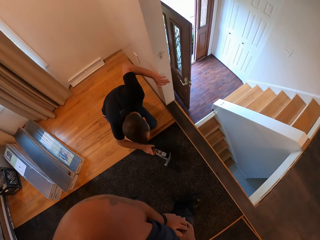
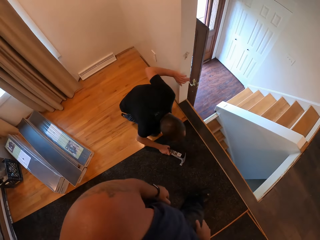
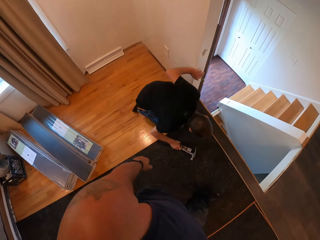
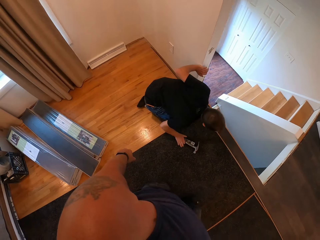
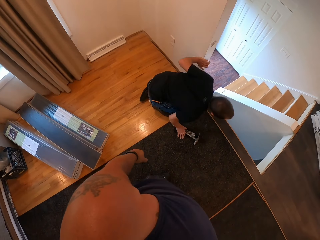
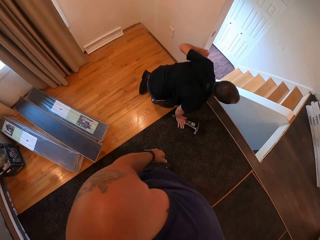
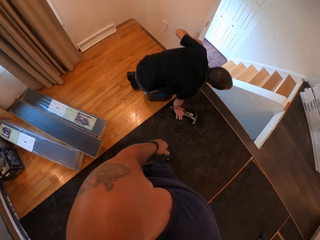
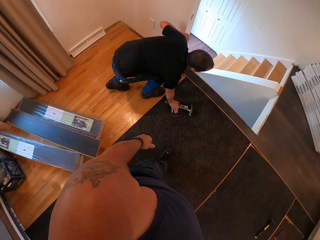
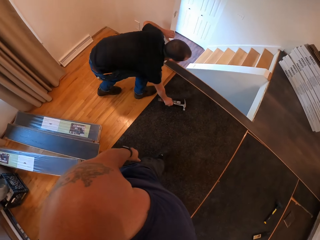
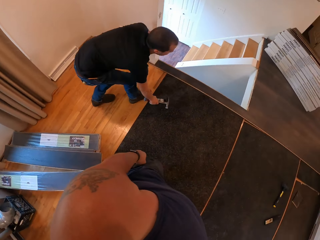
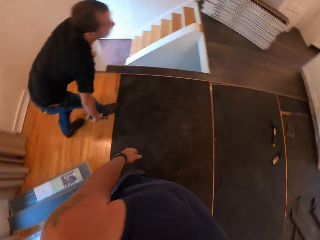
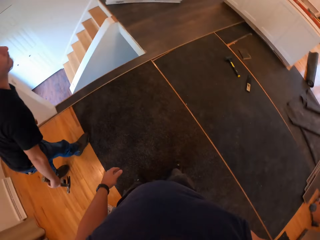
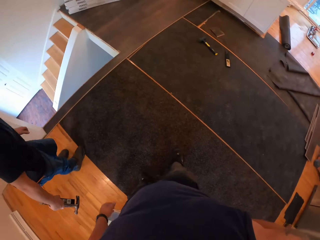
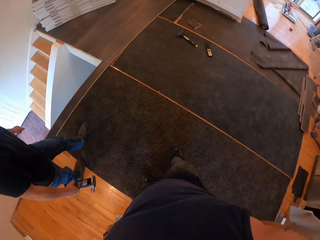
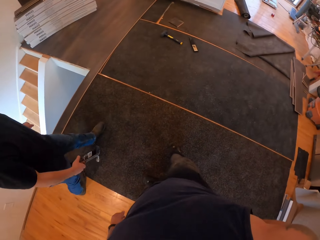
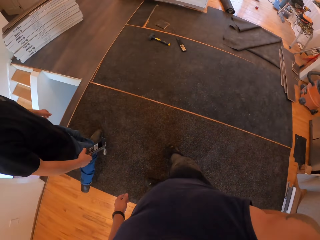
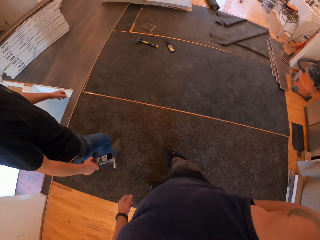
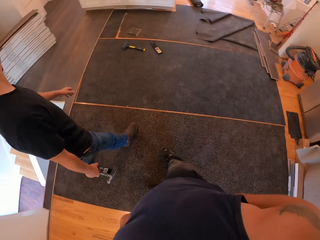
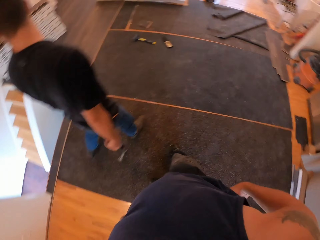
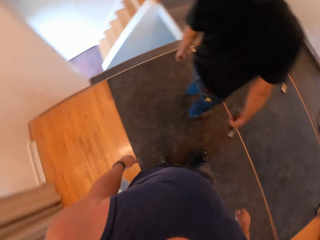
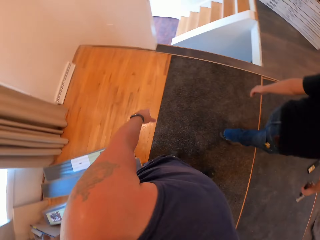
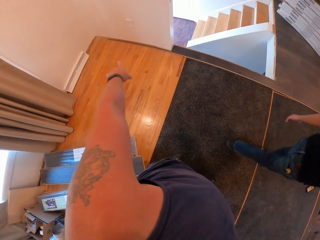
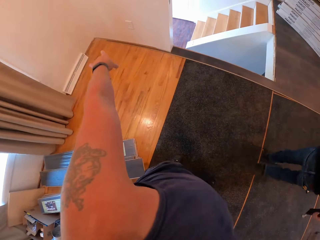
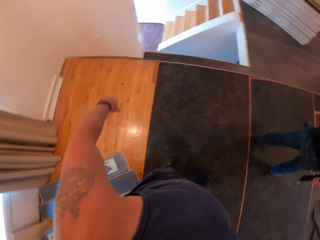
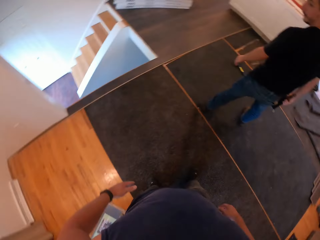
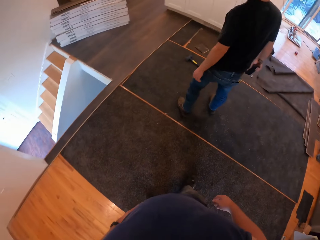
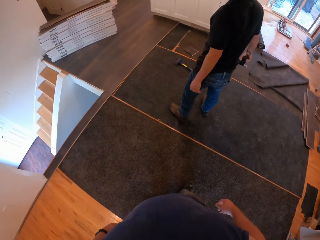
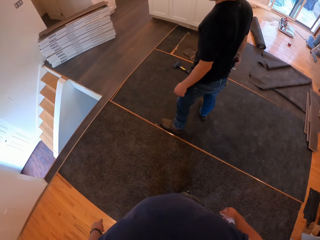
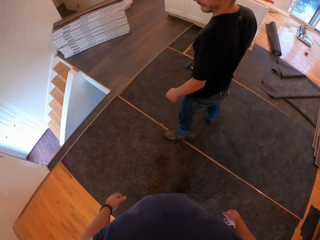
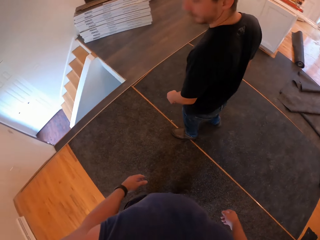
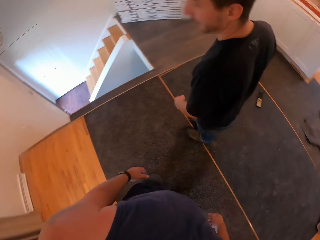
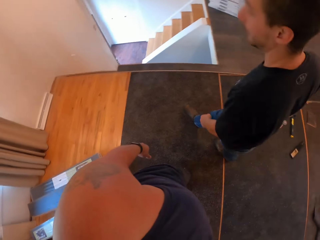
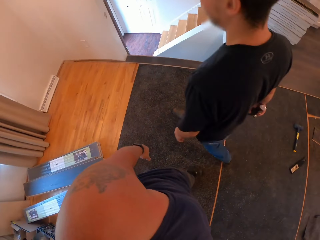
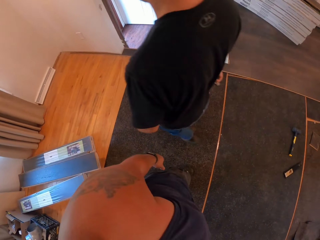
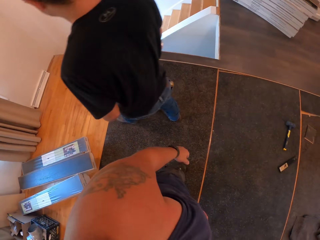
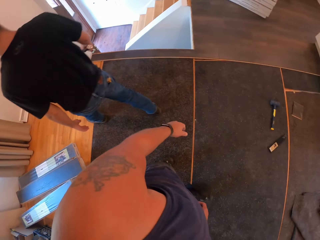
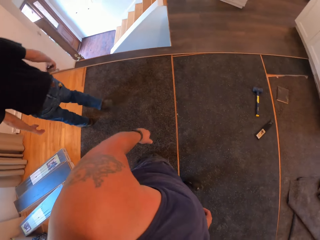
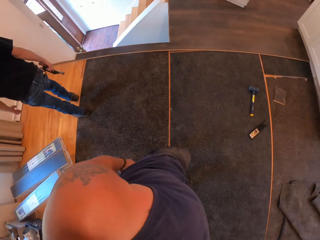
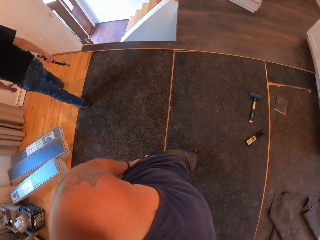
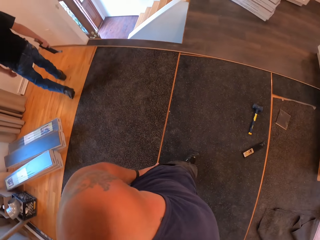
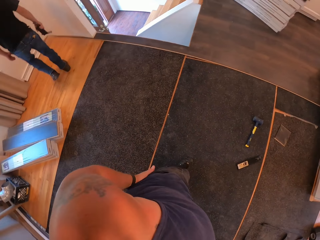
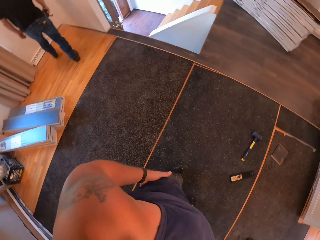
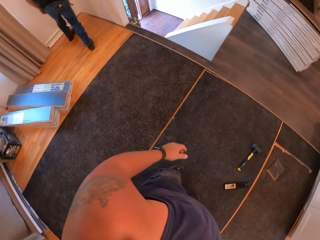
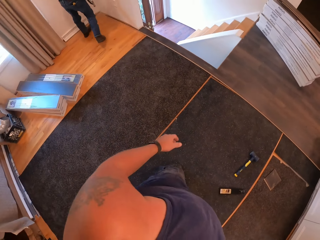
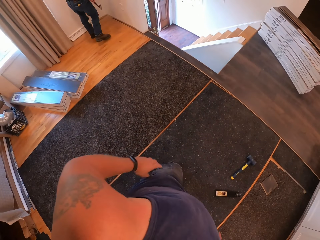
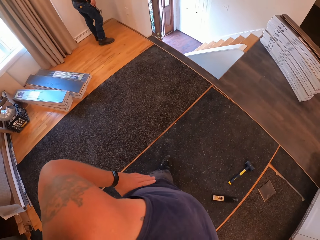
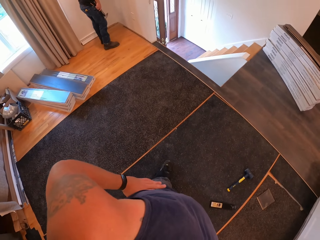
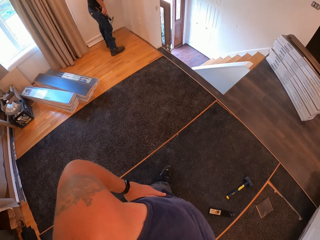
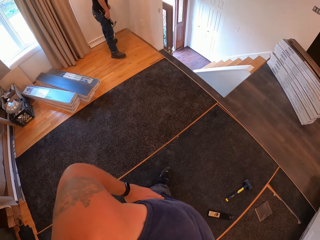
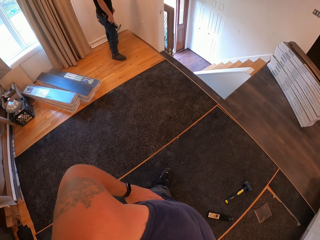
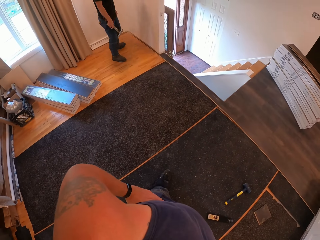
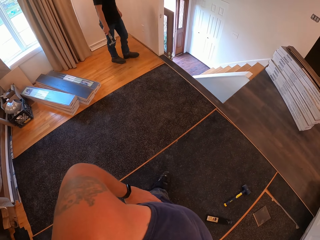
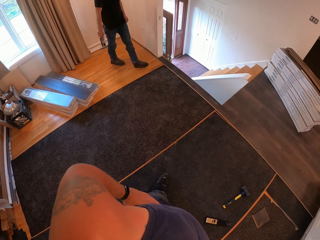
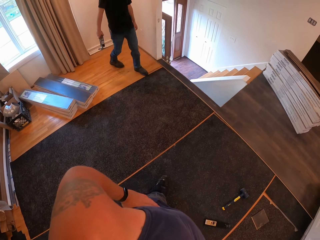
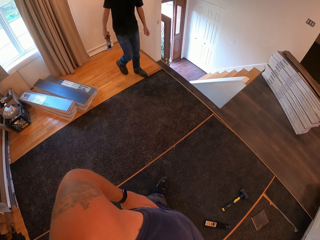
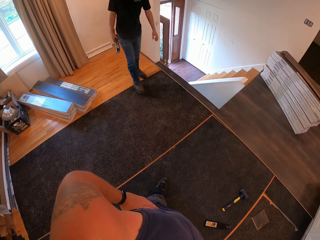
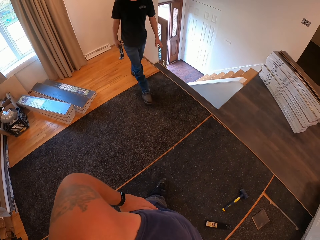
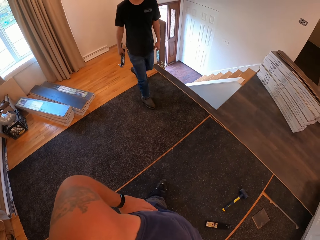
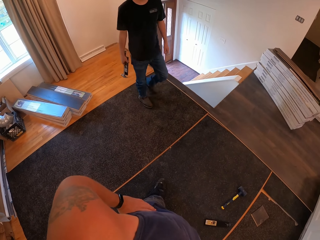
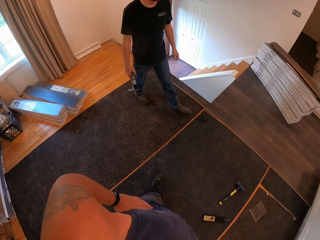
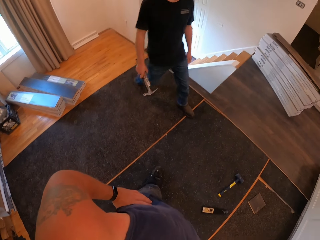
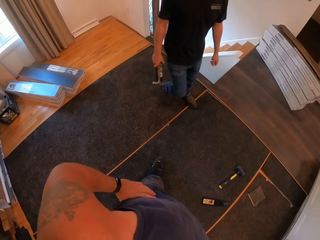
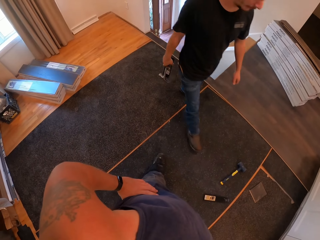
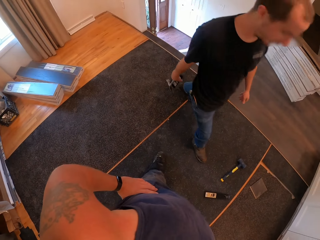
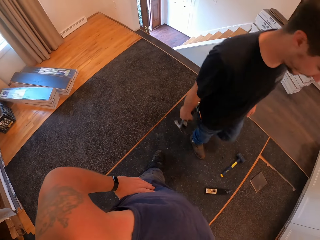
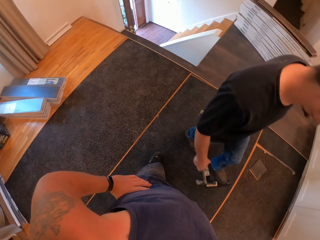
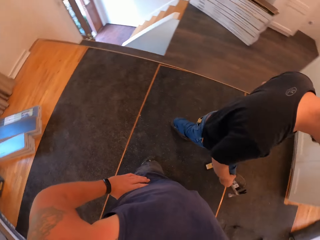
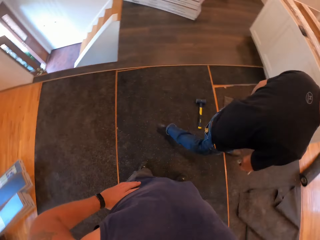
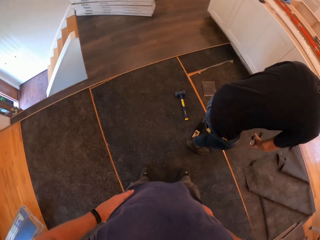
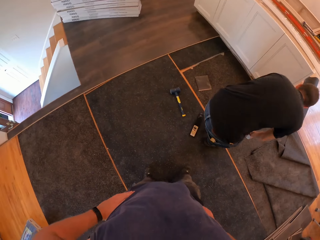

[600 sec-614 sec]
A man holds the tools. He picks up the hammer with his right hand. The camera wearer stands in the room. The man walks down on the floor. The camera wearer straightens the hand. The man walks beside the camera wearer. The camera wearer holds the waist. The man walks beside the camera wearer.

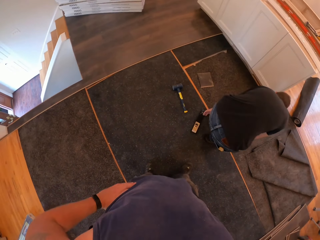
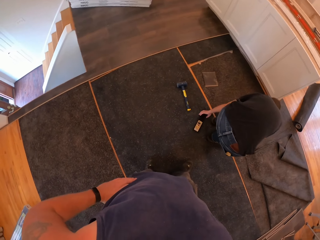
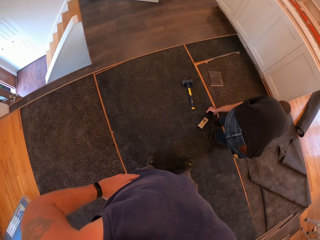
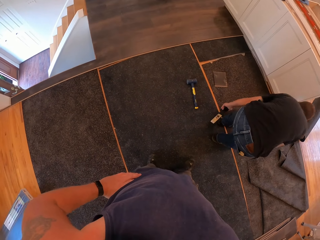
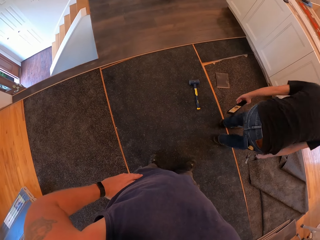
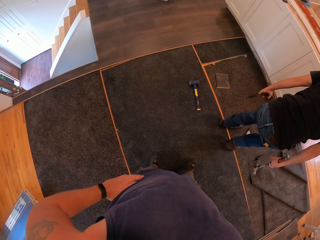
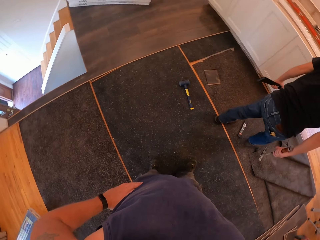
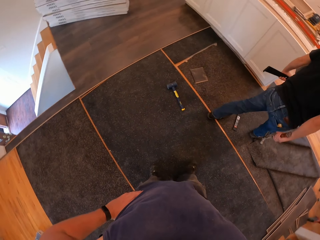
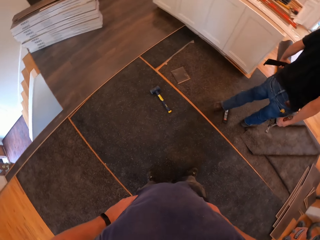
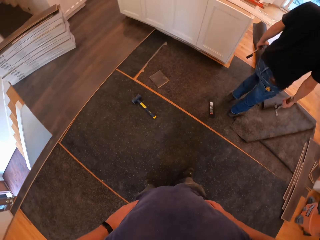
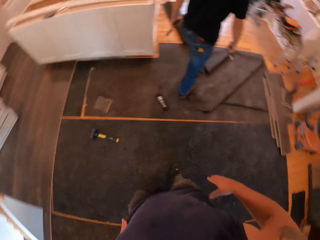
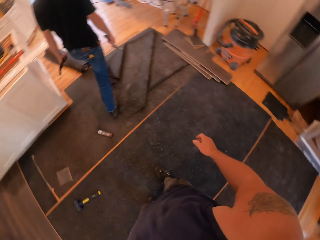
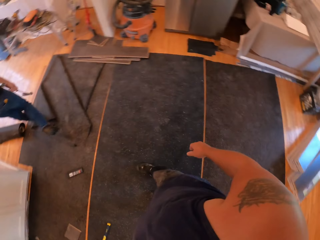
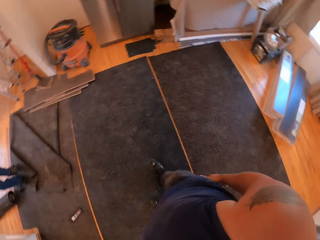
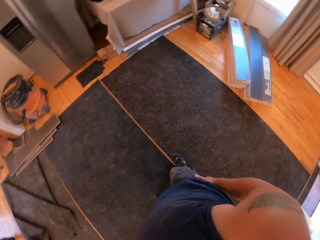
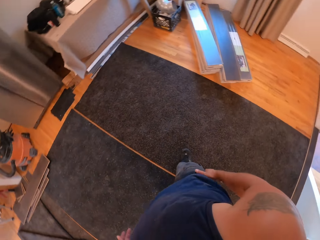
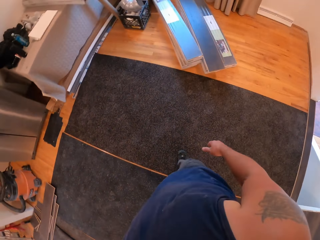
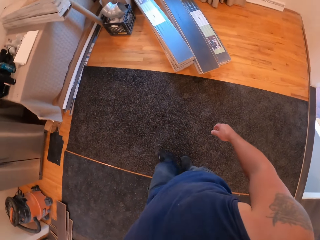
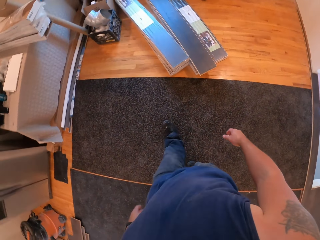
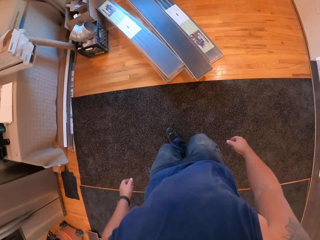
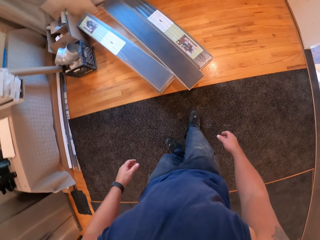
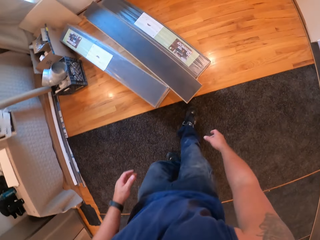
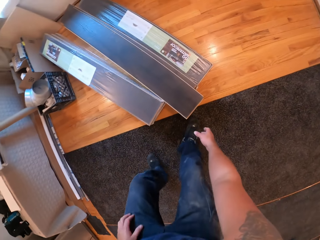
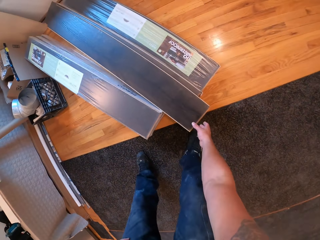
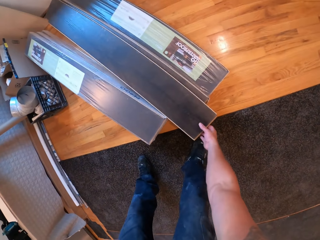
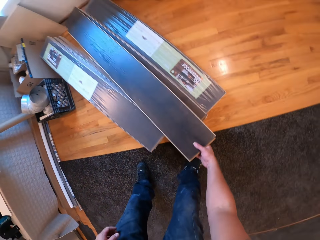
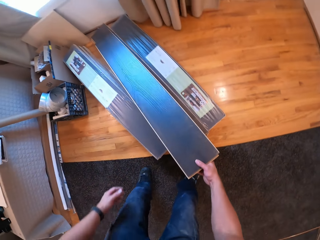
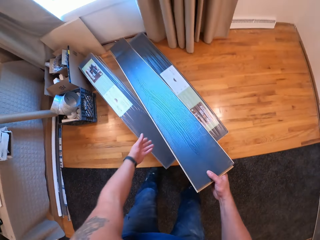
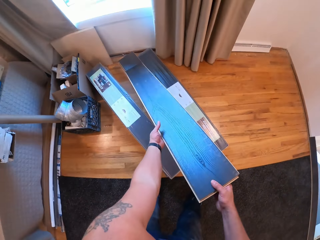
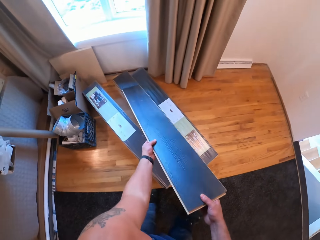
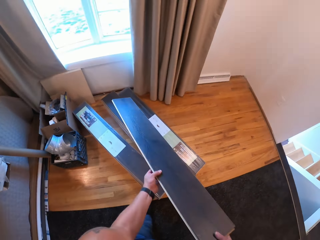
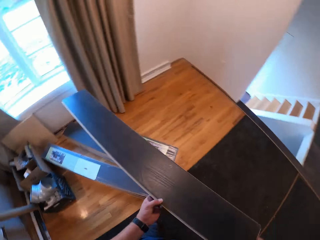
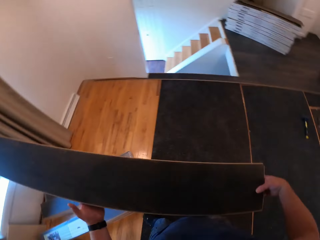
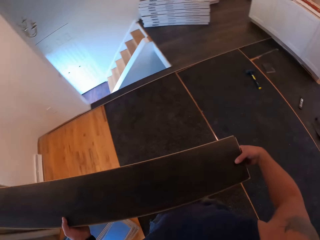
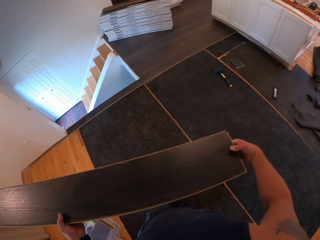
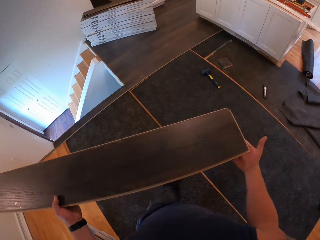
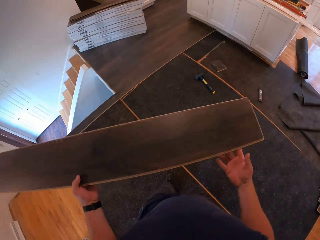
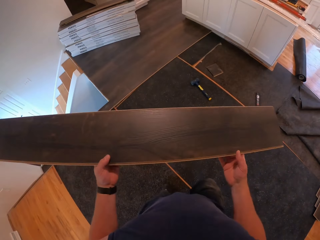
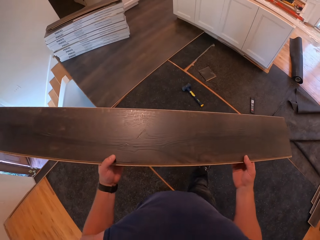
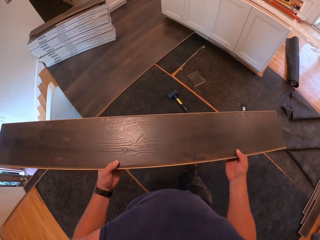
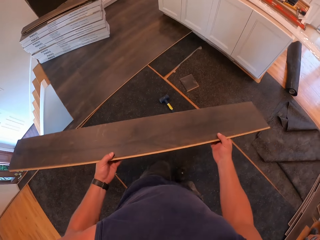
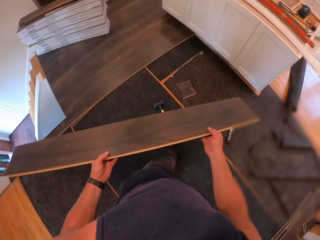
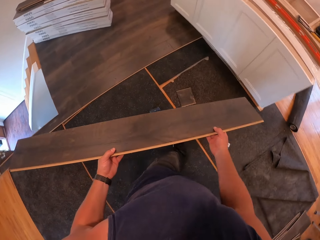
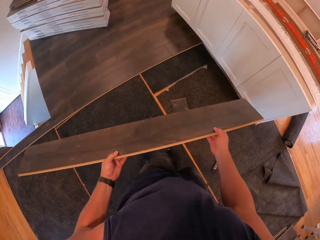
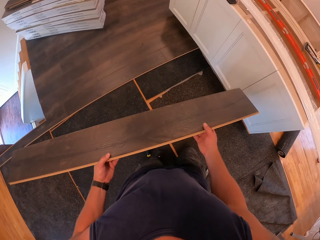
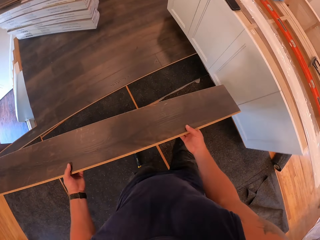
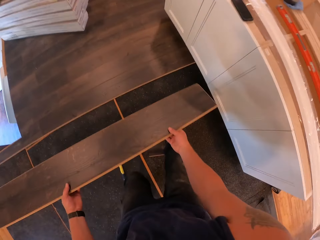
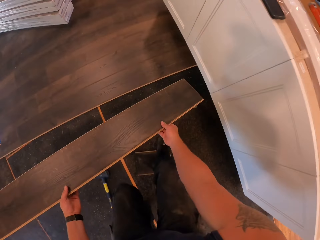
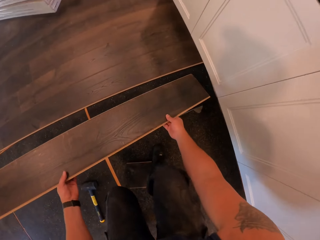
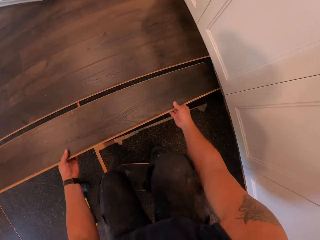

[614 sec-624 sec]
A man picks up the piece of wood with his left hand. The camera wearer looks at the man. He looks around the room. He moves toward the wood. He picks up a piece of wood with his right hand. He carries the piece of wood with both hands. He holds the wood. He walks on the floor.
